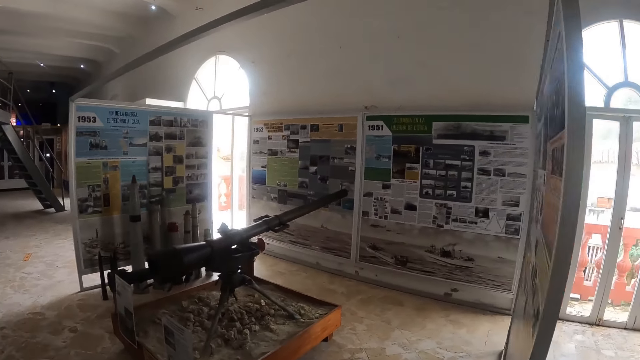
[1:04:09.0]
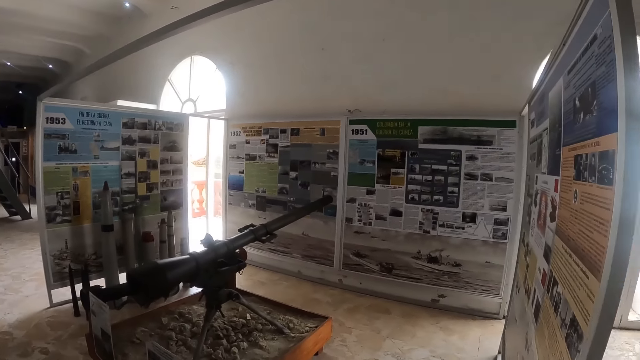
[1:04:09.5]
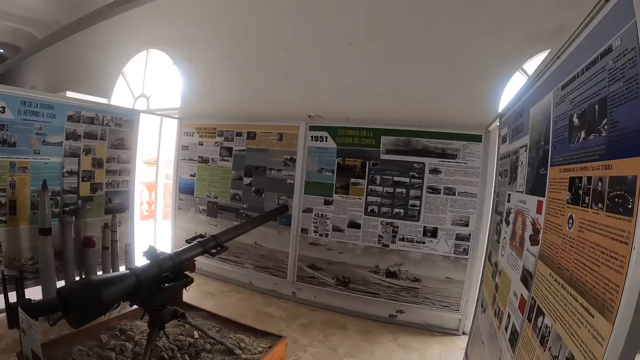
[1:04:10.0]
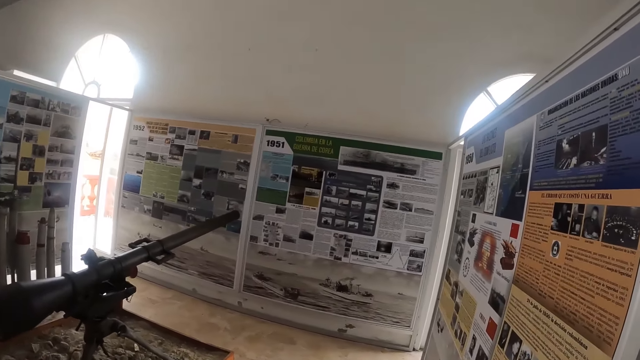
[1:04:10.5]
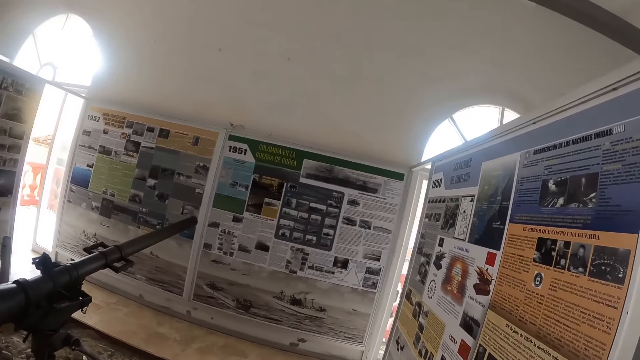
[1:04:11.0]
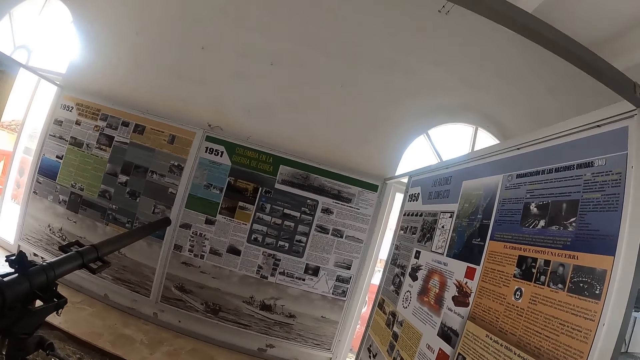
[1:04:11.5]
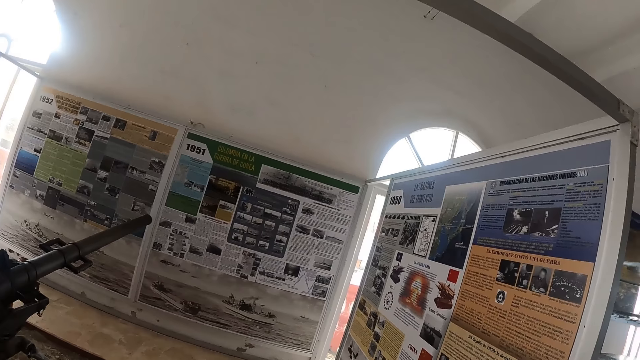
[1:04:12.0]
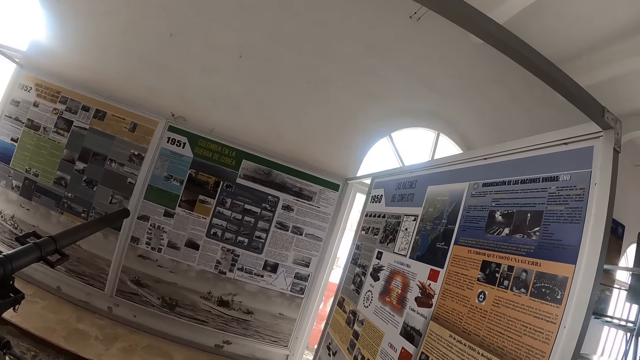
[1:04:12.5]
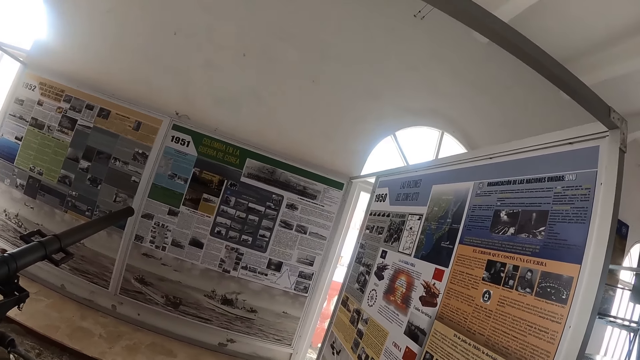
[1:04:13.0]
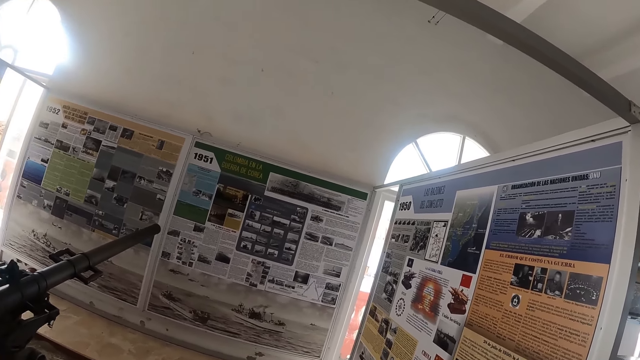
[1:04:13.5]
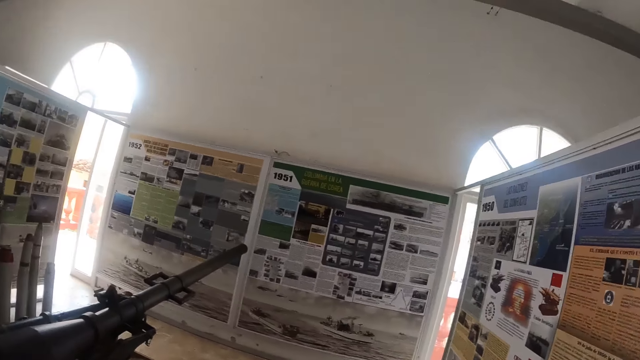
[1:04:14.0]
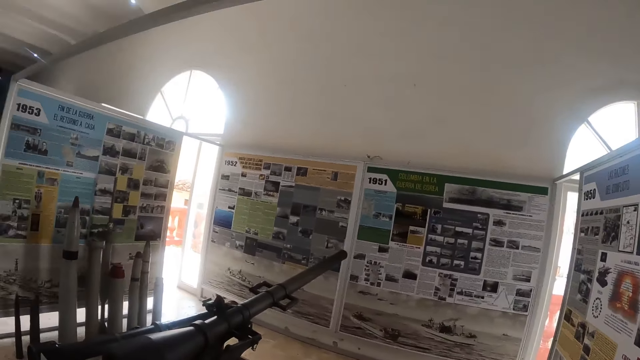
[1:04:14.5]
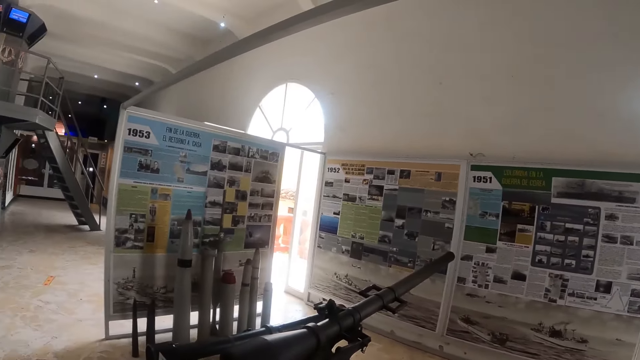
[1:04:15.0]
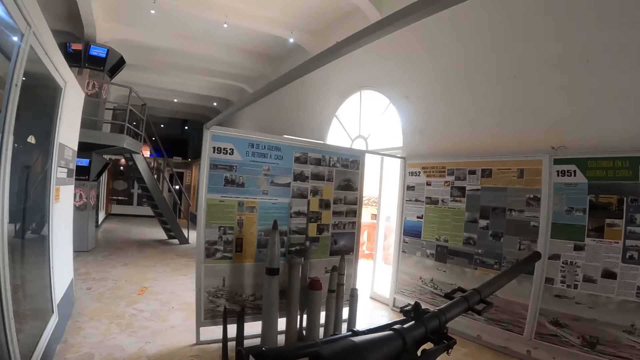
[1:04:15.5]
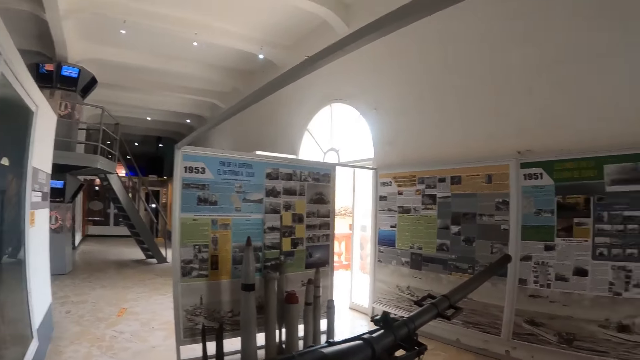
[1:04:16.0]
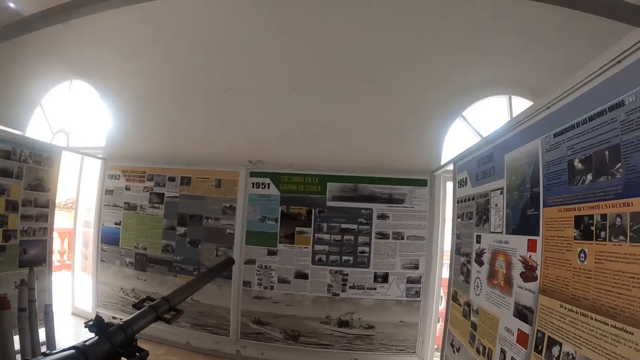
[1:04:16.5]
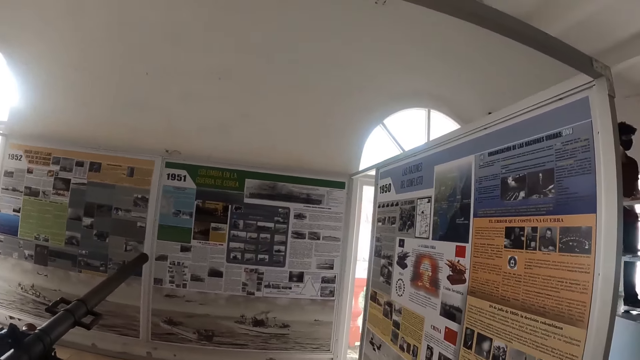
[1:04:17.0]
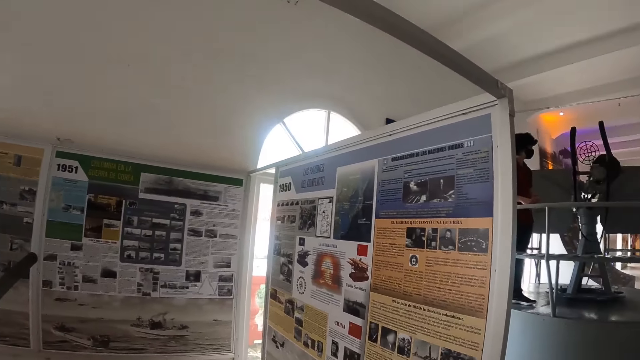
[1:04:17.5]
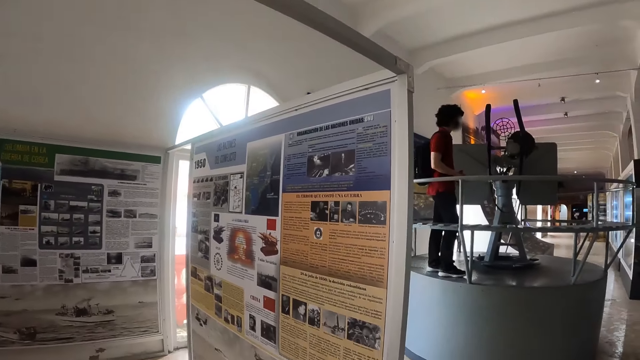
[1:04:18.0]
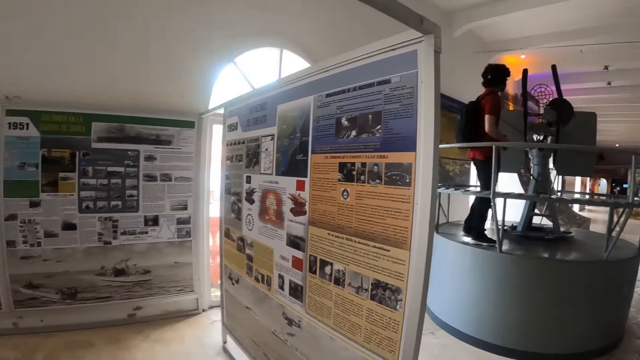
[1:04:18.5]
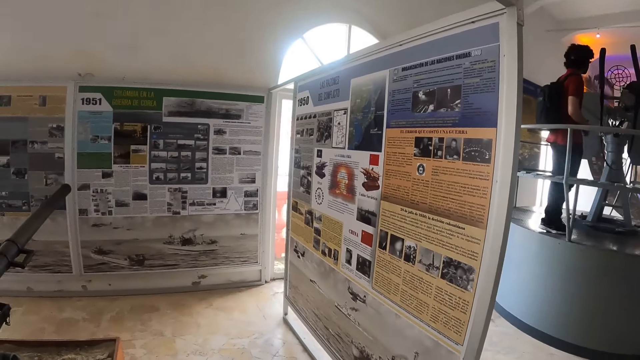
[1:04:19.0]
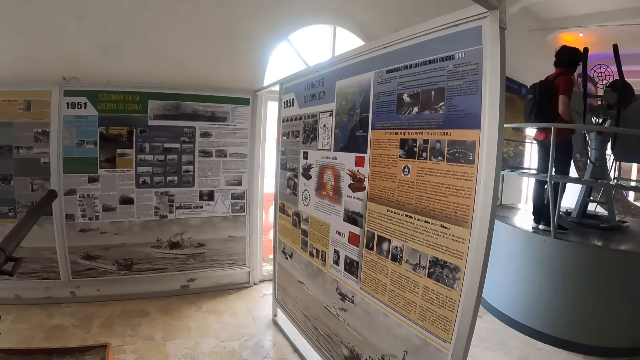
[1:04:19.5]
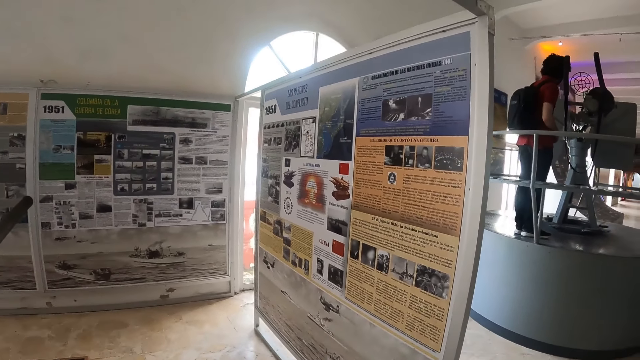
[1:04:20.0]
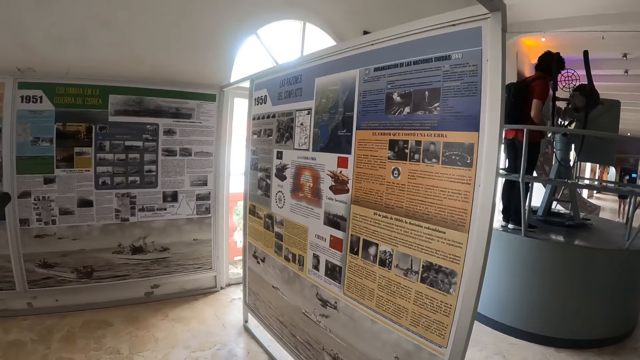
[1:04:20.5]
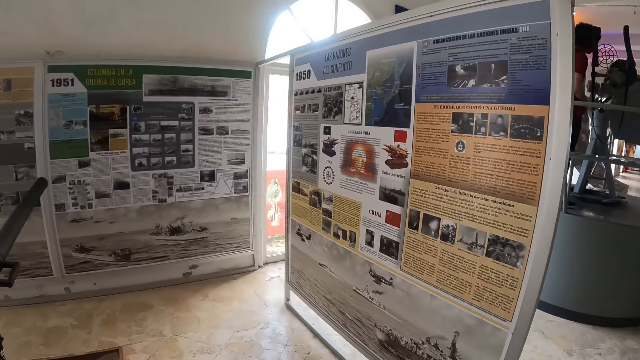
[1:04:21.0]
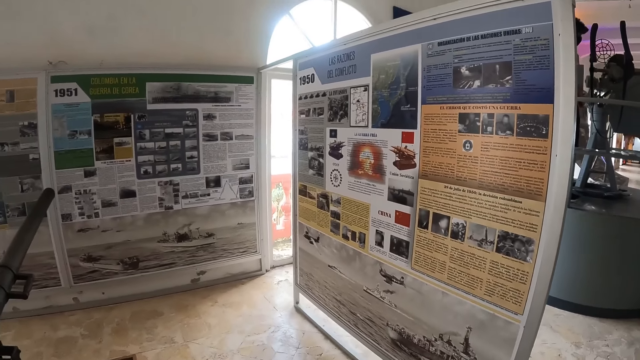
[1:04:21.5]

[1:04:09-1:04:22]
A man looks around.

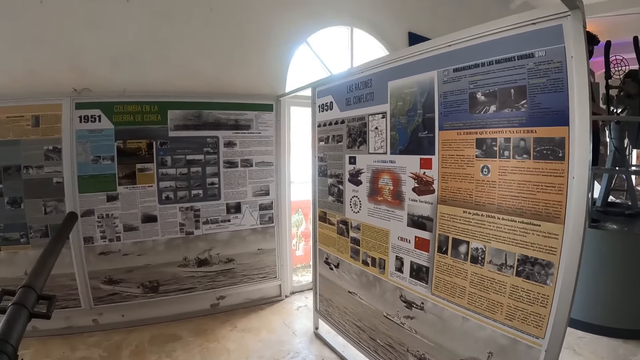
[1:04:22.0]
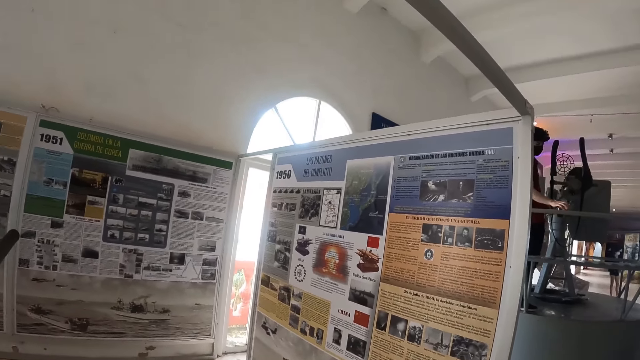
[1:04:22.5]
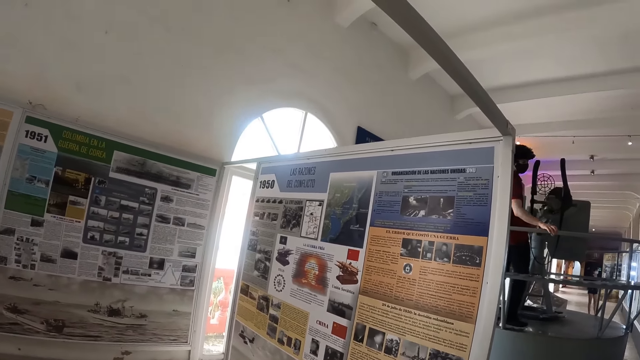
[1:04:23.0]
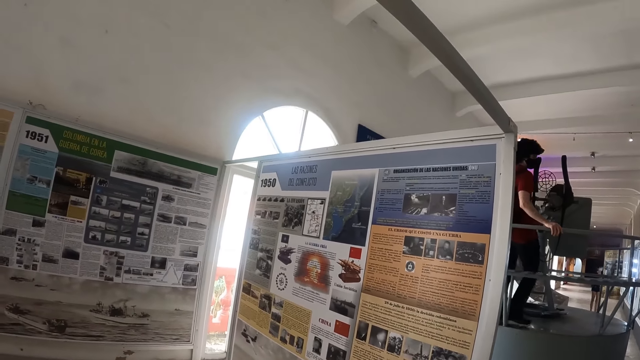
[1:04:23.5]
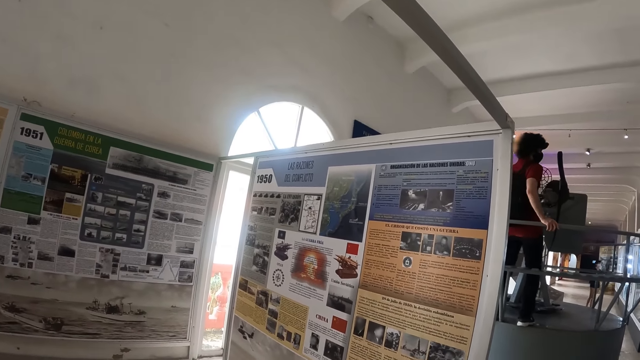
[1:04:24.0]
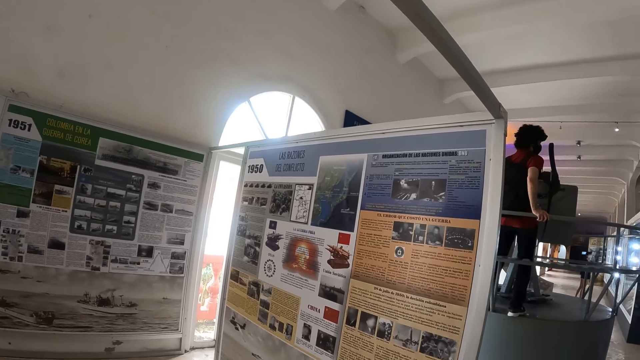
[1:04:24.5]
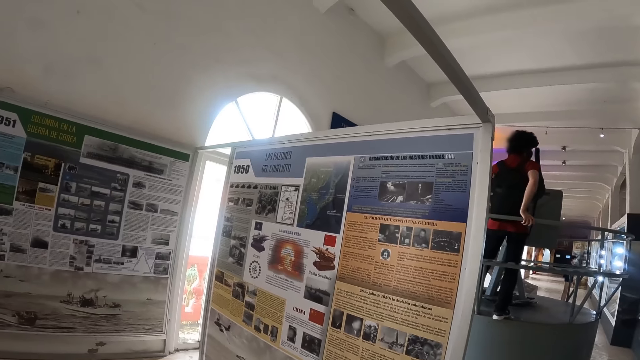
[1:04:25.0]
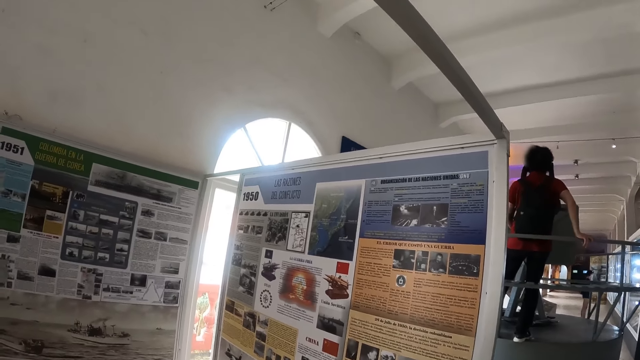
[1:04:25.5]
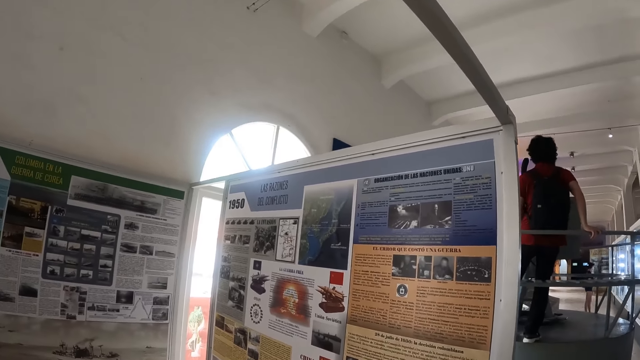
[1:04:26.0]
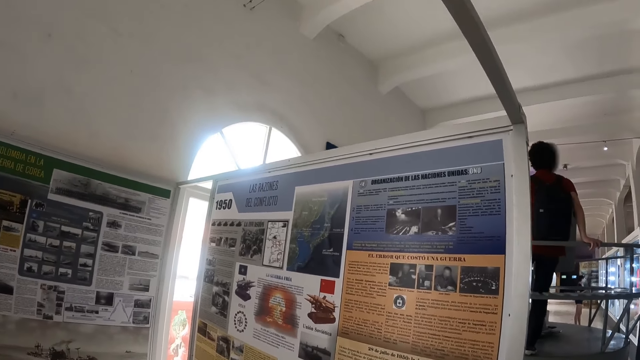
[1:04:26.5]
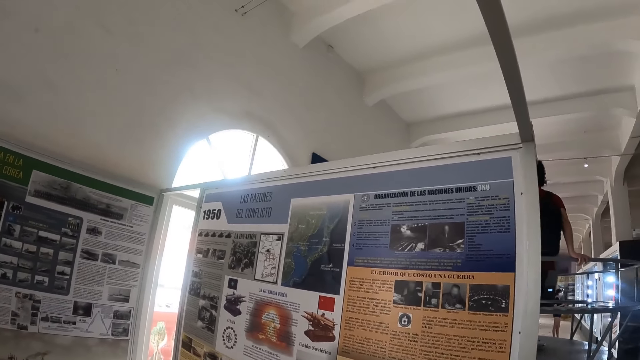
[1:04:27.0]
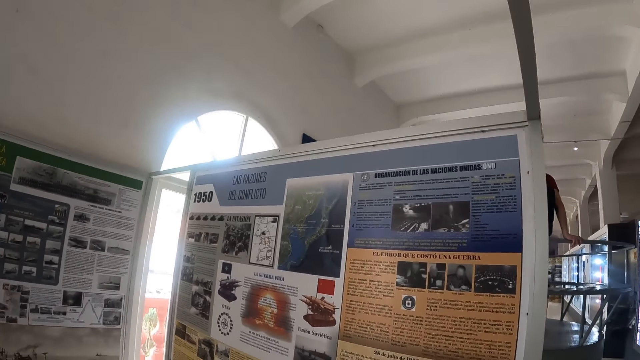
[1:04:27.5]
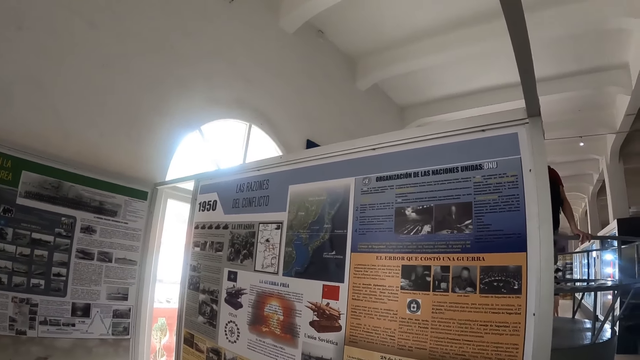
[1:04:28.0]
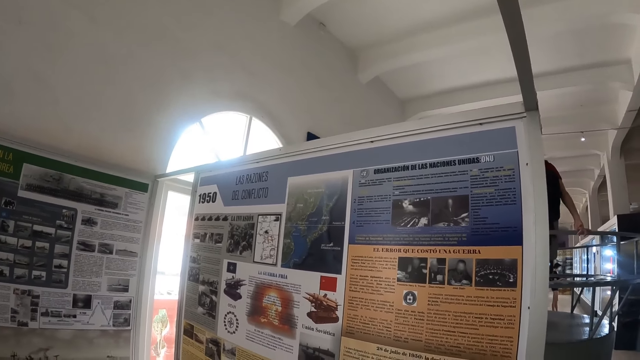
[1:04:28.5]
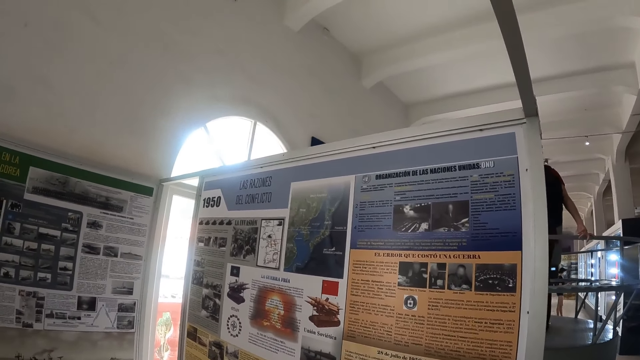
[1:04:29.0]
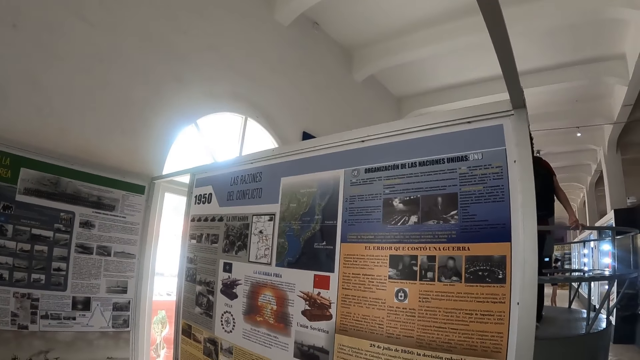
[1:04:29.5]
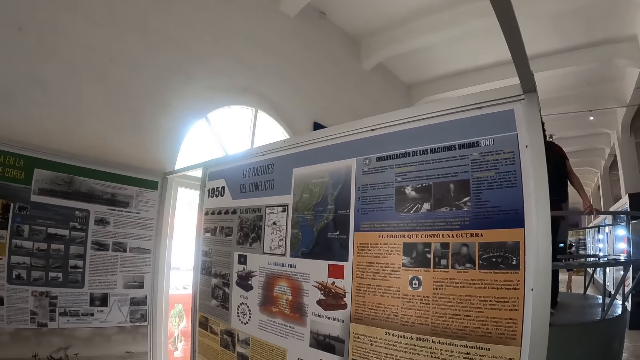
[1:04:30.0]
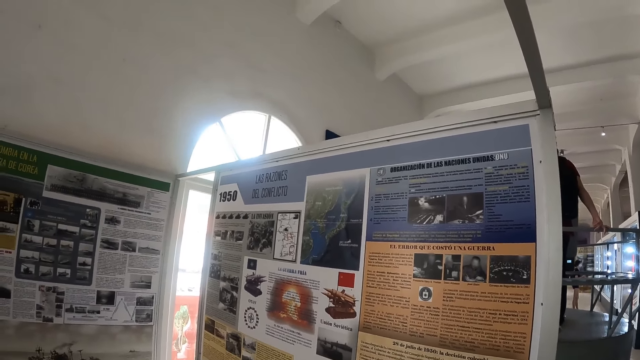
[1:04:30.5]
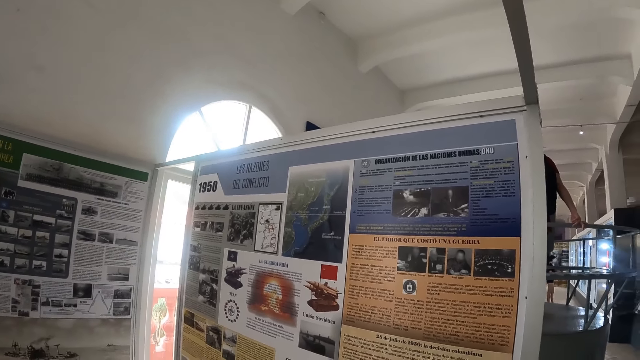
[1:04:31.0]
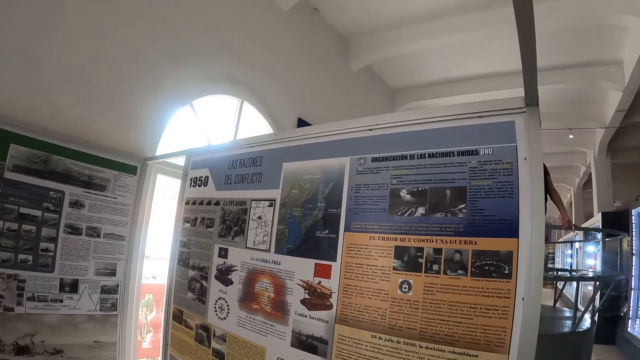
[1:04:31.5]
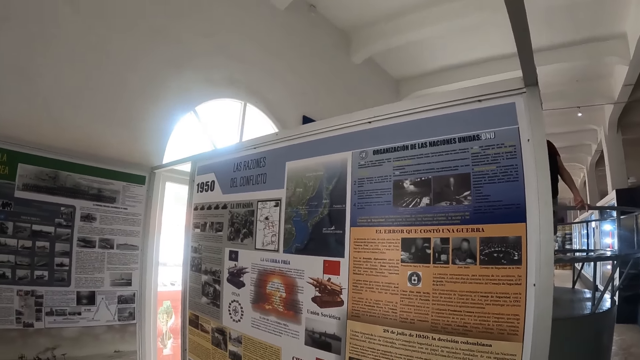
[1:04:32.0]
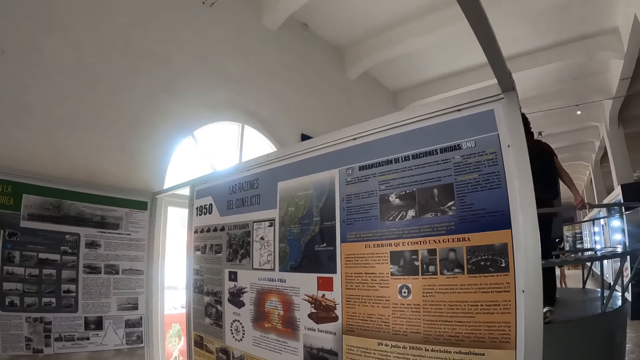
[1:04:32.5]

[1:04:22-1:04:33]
A man touches a hand rail. The man looks around. The camera wearer looks around. The man touches the hand rail.
